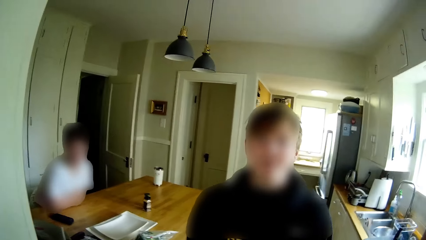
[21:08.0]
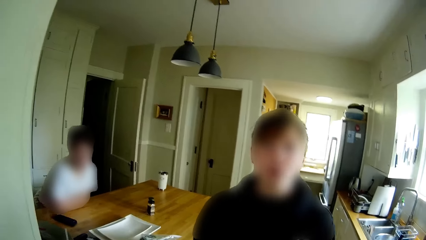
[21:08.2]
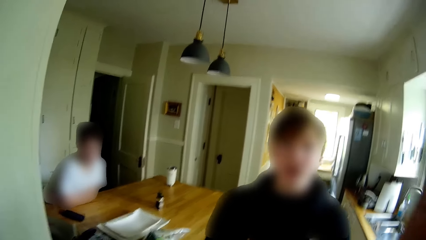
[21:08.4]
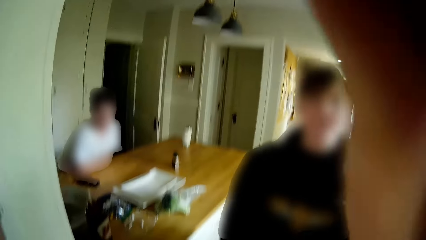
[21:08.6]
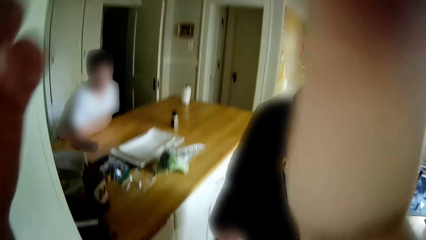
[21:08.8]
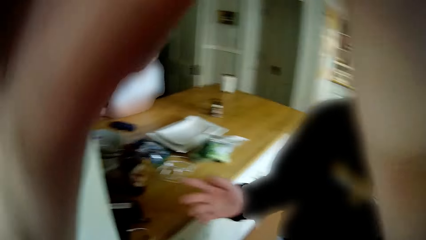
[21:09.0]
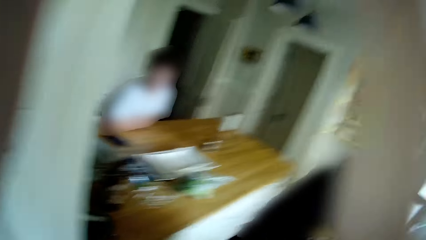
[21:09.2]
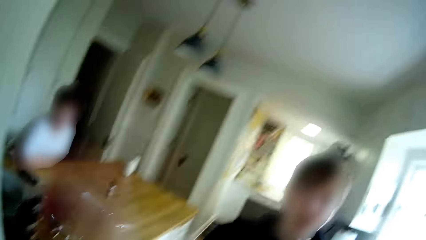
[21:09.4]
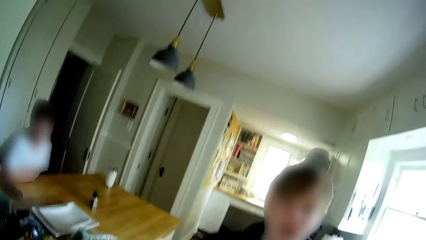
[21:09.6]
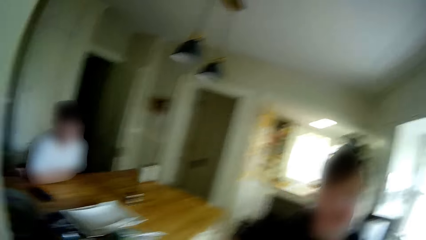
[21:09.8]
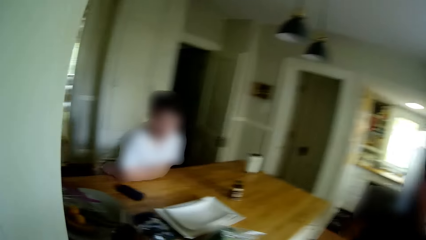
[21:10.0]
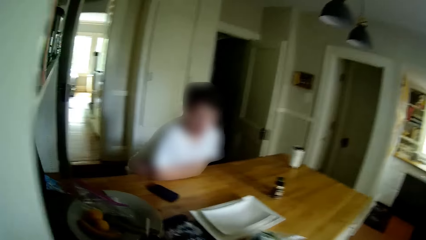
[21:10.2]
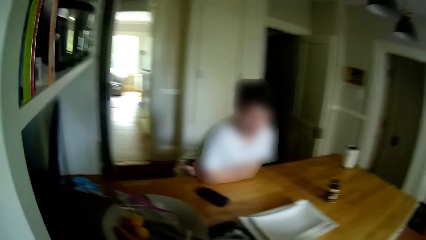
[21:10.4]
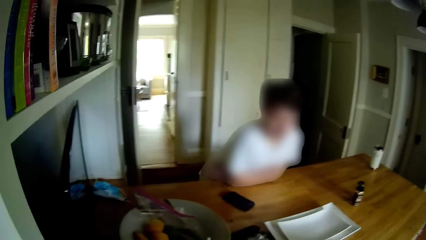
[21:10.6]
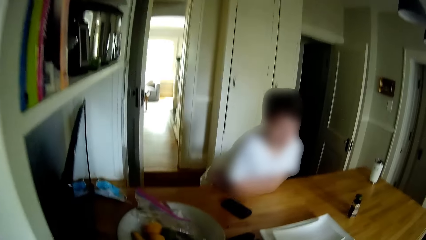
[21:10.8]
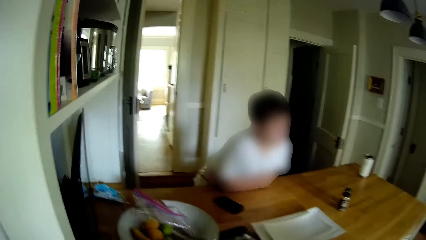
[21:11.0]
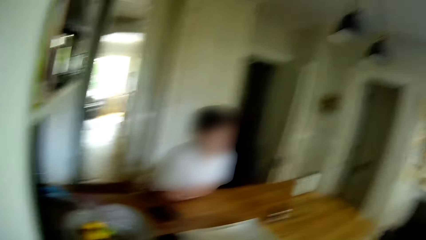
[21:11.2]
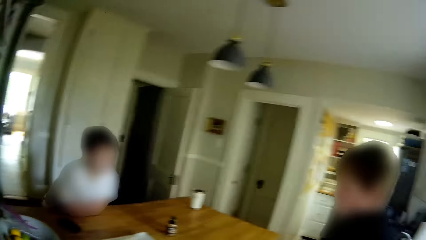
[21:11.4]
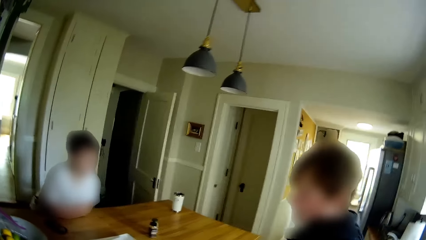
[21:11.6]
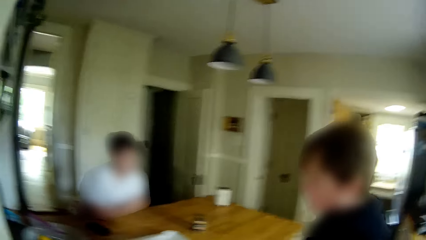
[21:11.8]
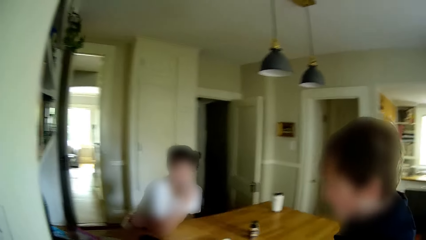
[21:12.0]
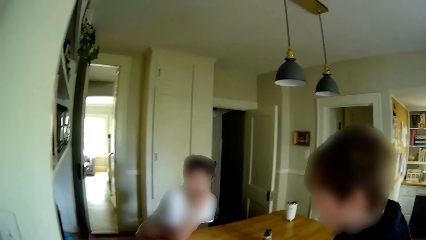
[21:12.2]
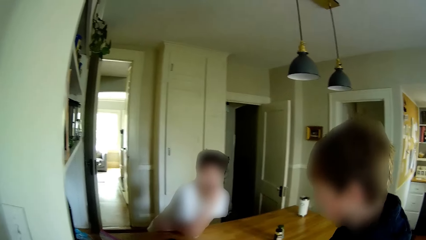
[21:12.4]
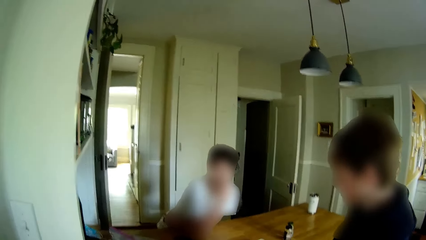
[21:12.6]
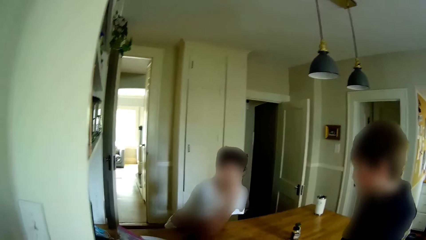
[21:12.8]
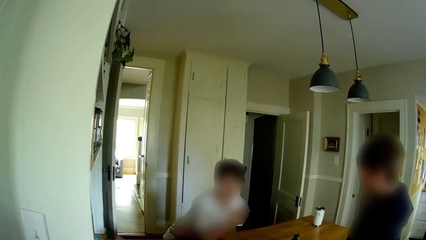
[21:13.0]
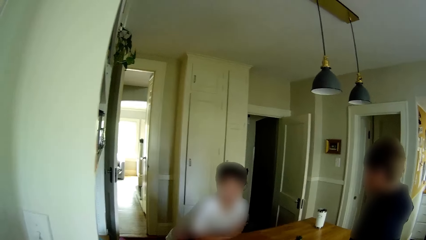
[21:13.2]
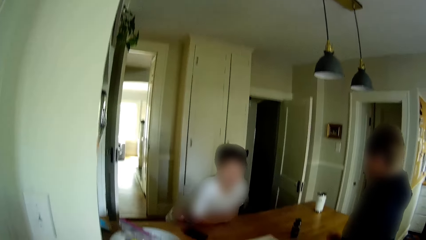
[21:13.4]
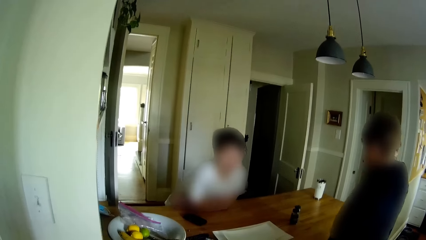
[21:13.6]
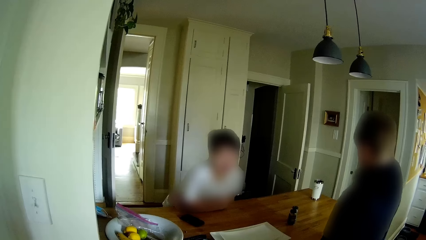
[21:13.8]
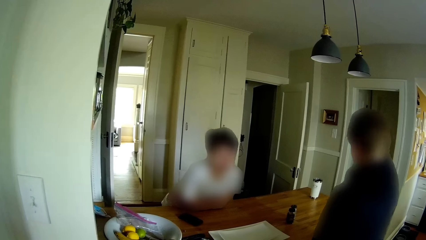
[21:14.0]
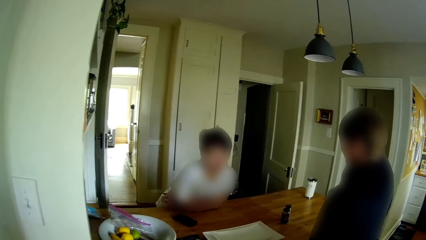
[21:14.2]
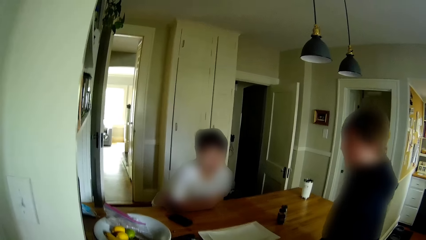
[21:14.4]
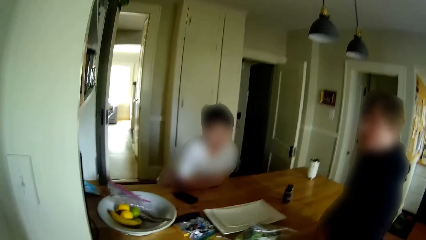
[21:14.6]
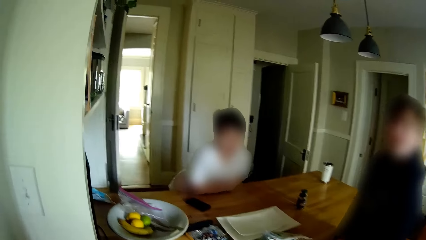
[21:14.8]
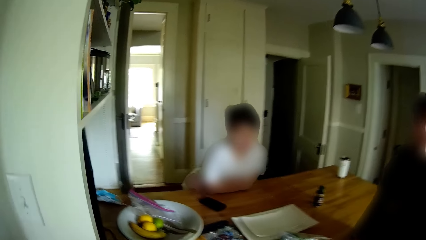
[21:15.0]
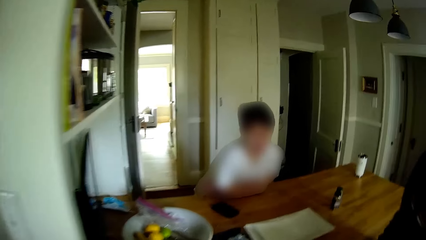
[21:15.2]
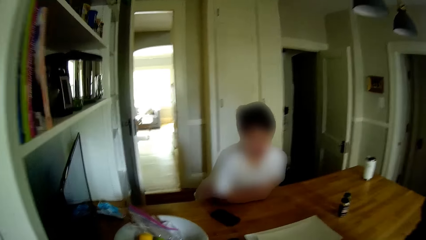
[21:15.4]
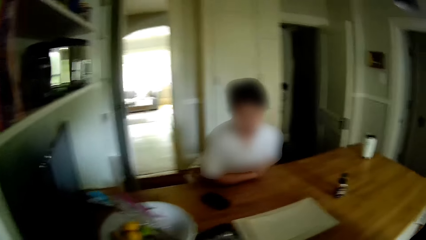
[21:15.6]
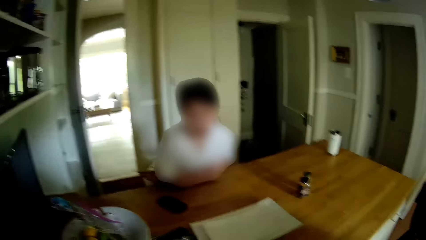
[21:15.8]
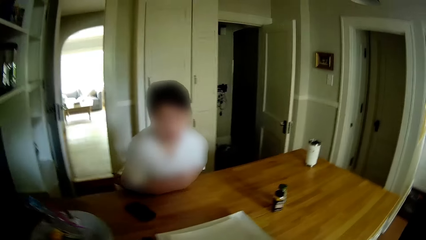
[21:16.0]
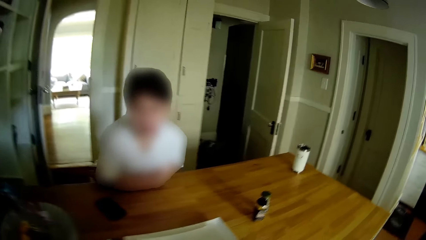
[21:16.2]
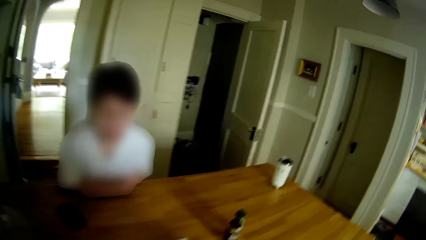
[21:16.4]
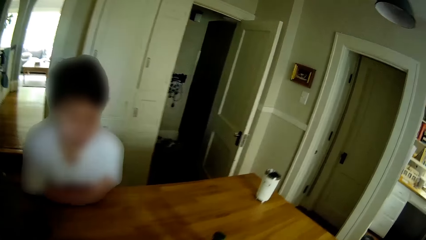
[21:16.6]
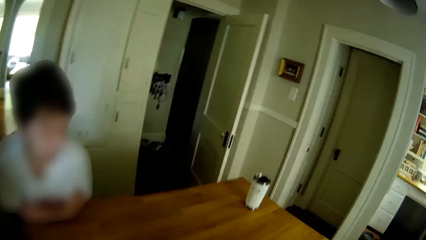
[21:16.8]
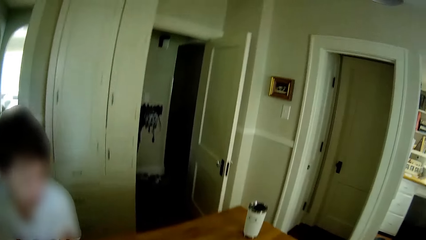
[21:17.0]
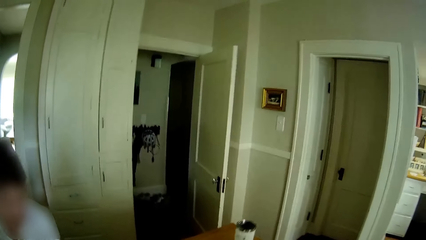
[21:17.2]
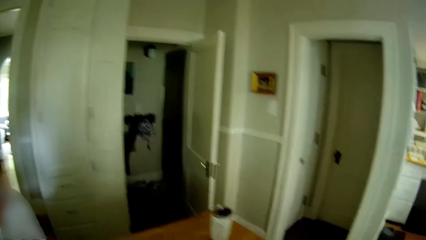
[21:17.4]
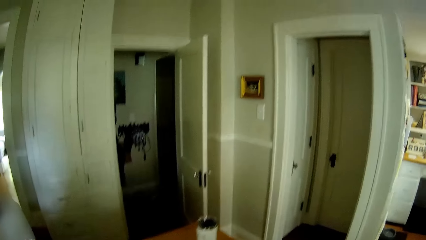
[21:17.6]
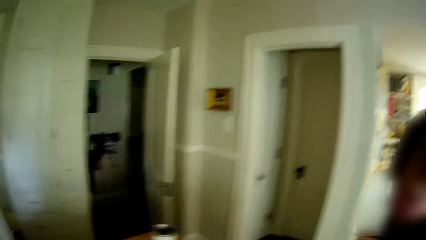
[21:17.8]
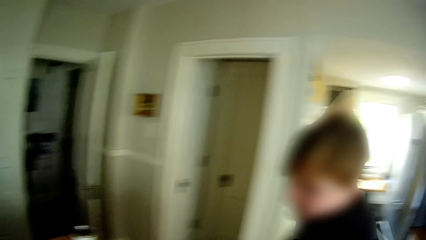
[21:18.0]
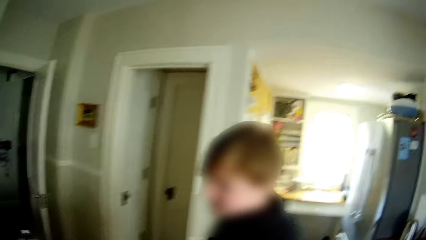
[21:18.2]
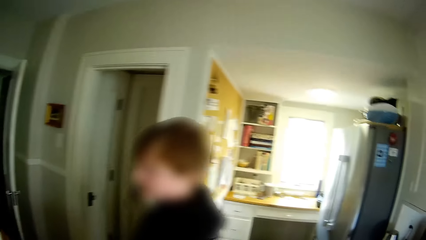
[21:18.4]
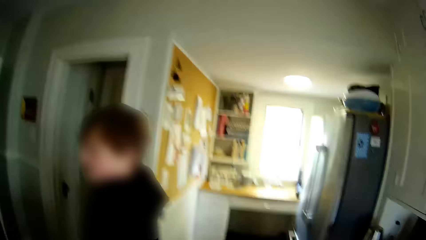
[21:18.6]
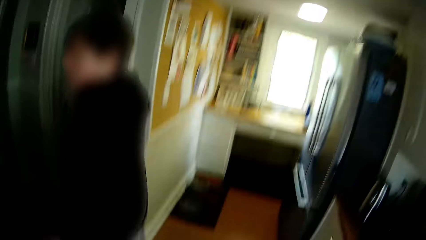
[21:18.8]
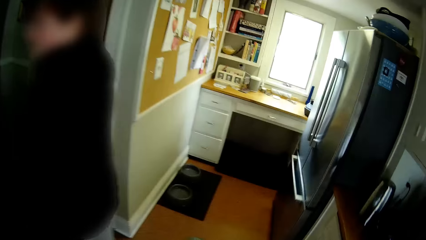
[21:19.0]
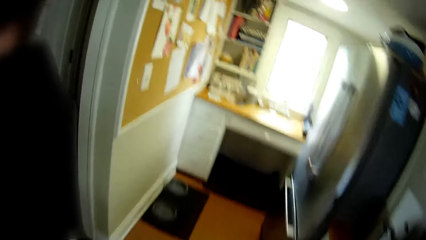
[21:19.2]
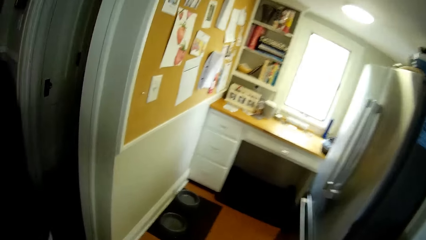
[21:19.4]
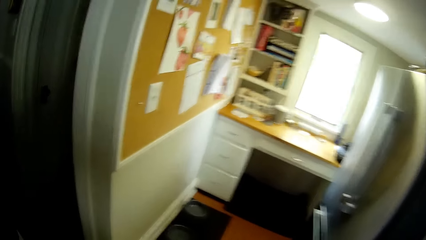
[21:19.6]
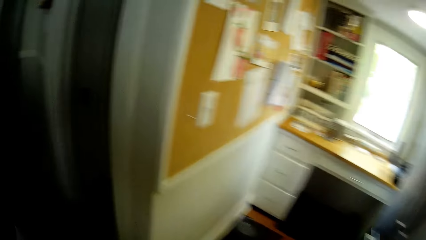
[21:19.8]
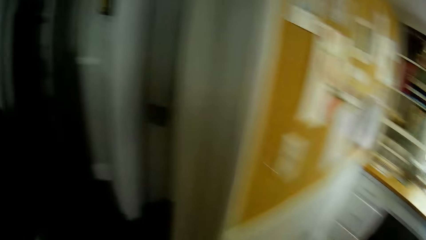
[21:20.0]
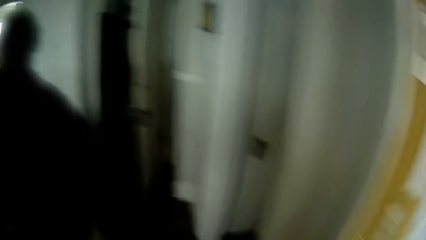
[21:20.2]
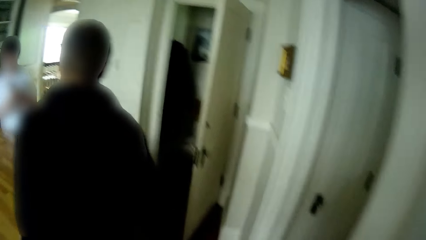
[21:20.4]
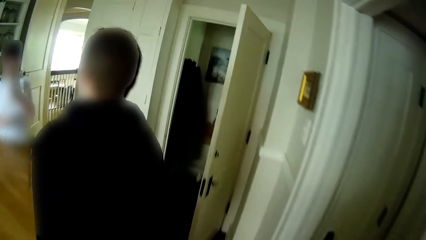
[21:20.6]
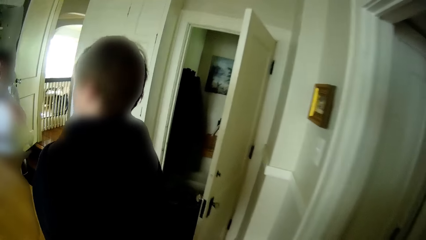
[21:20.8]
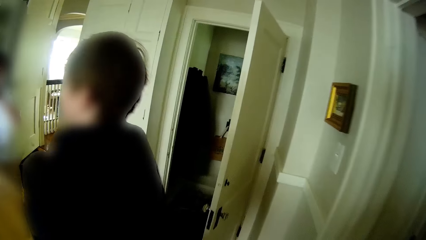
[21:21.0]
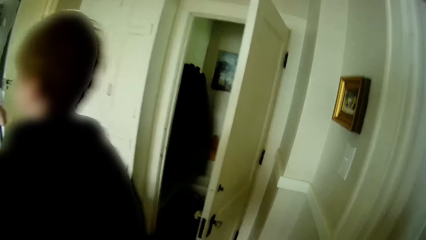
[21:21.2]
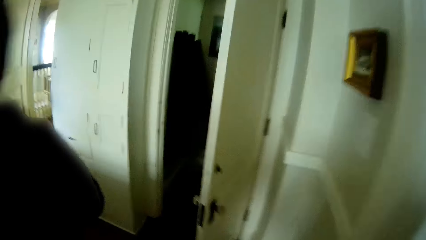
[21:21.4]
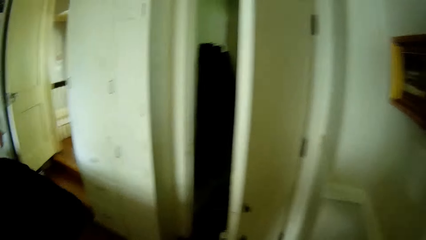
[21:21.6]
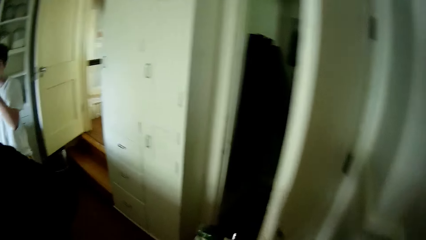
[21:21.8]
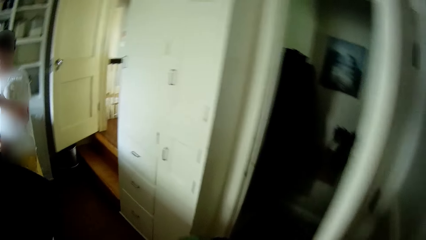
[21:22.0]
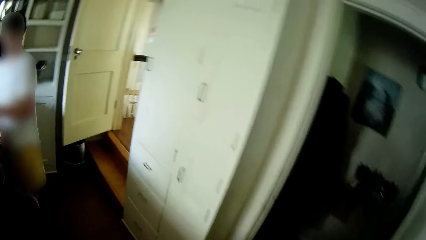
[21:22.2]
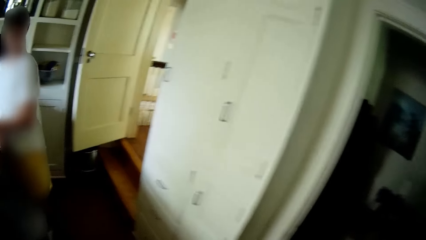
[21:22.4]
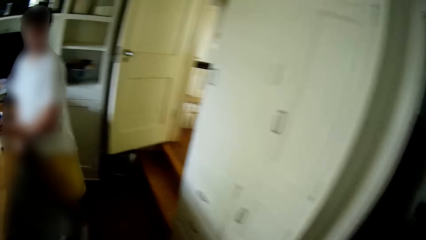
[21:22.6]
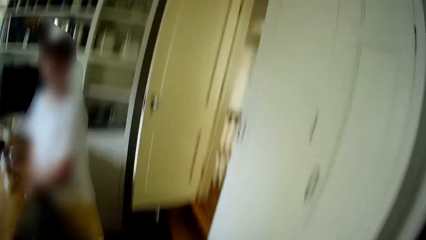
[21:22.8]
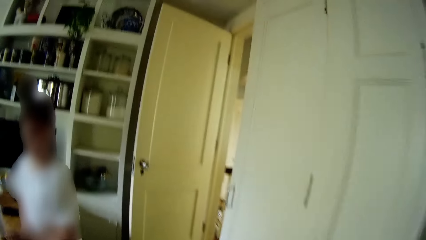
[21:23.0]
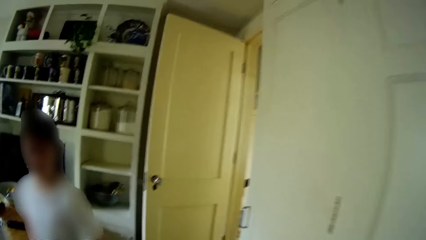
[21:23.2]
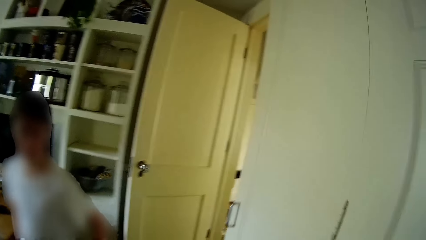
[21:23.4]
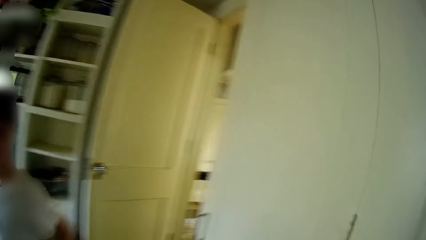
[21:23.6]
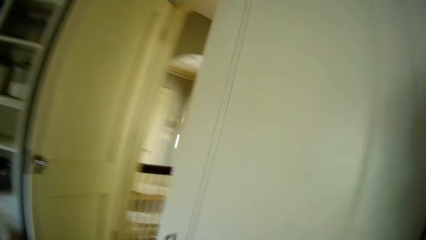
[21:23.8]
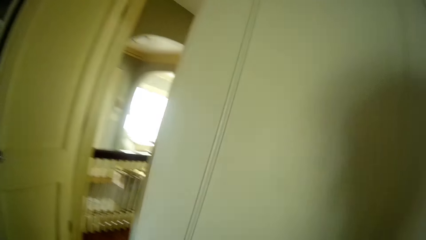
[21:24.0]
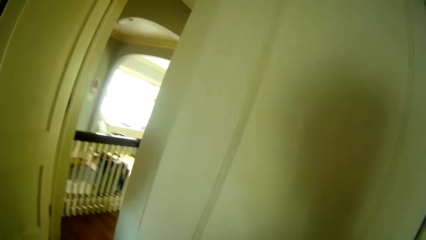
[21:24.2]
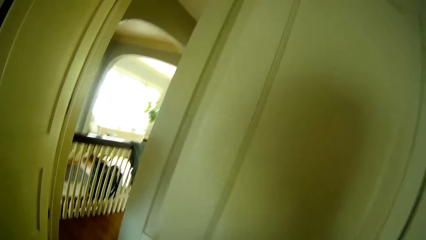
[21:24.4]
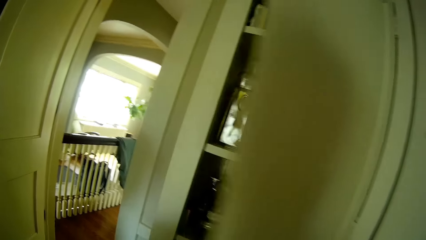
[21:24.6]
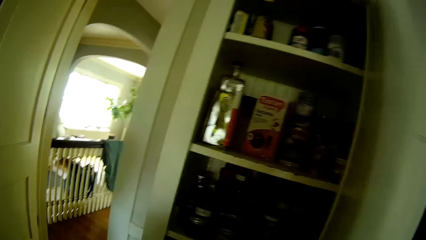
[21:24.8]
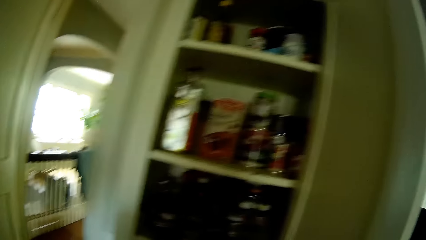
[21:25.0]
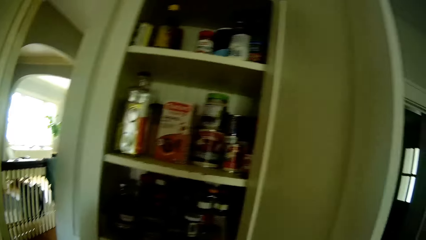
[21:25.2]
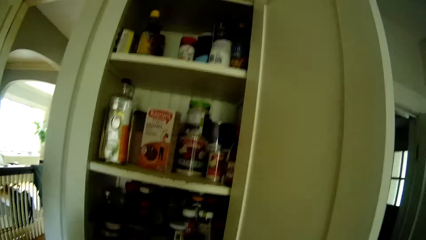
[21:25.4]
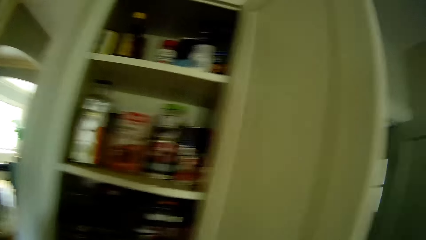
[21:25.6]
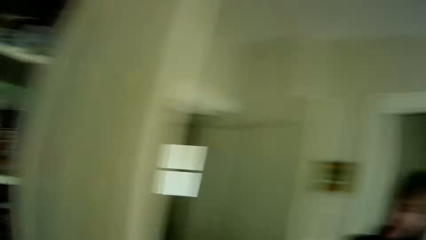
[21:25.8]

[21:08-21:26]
The camera wearer walks to the cabinet. She converses with a teen and another teen. She opens the cupboard with her right hand. She converses with the teen and the other teen.
